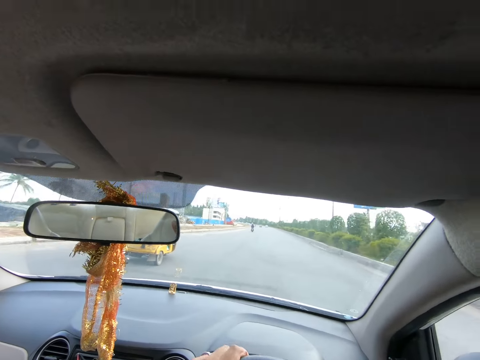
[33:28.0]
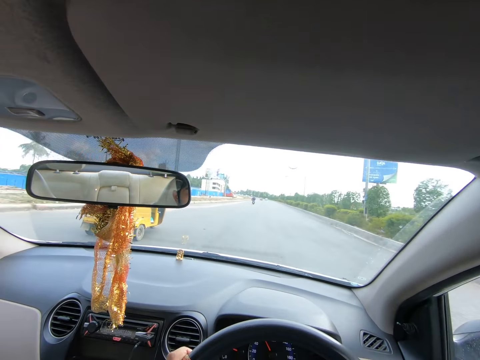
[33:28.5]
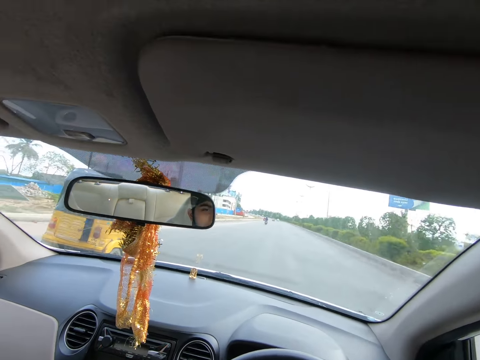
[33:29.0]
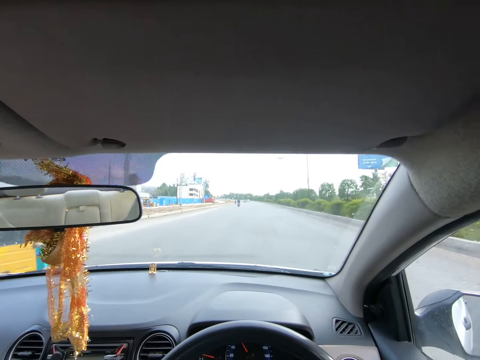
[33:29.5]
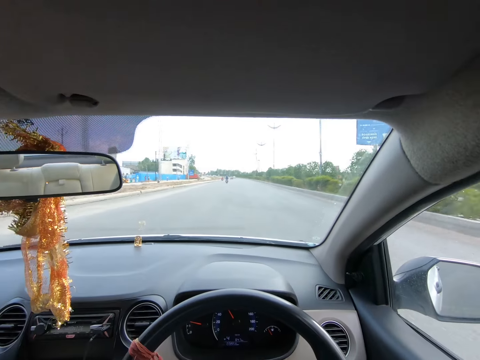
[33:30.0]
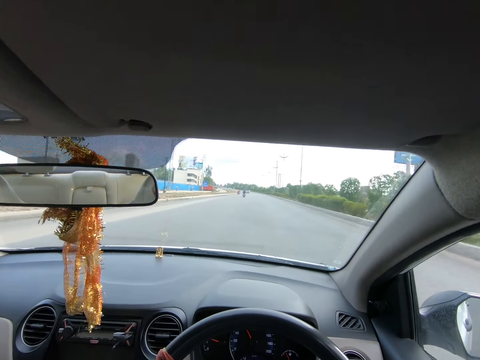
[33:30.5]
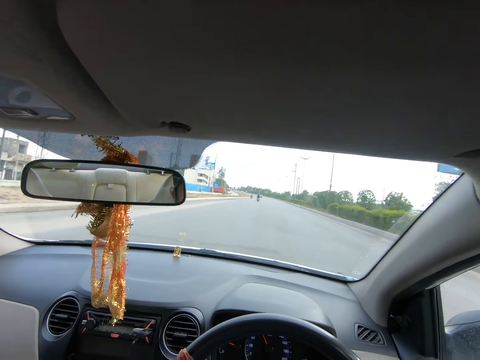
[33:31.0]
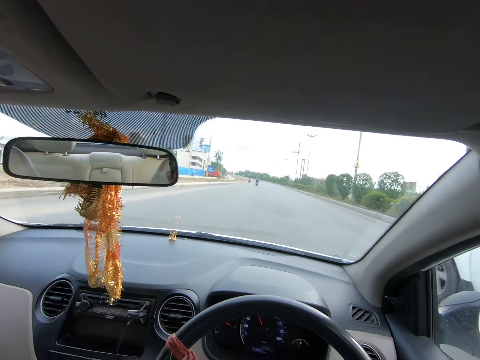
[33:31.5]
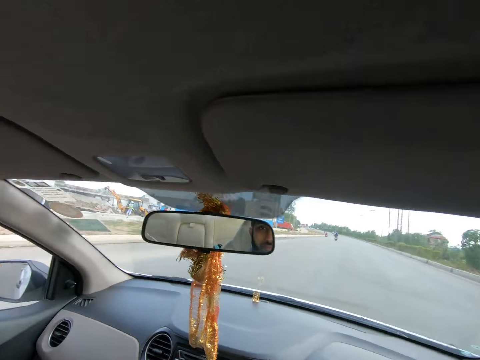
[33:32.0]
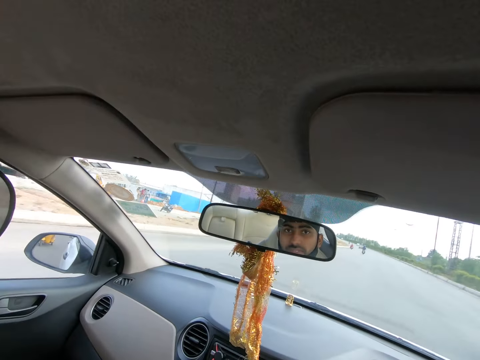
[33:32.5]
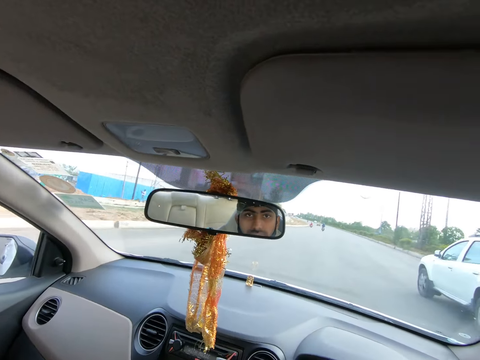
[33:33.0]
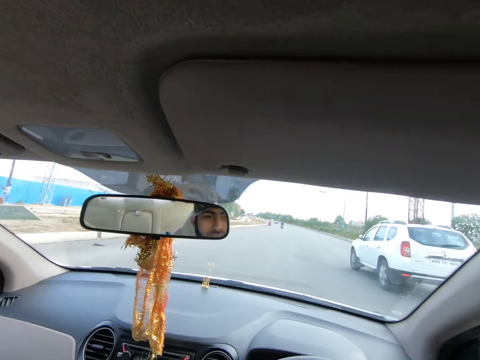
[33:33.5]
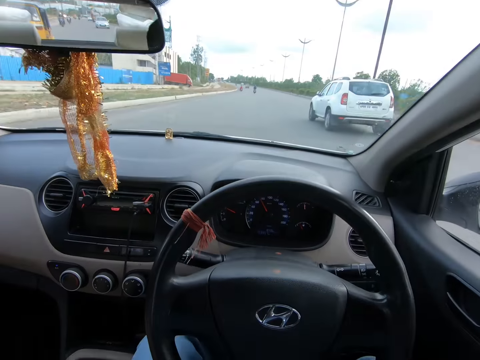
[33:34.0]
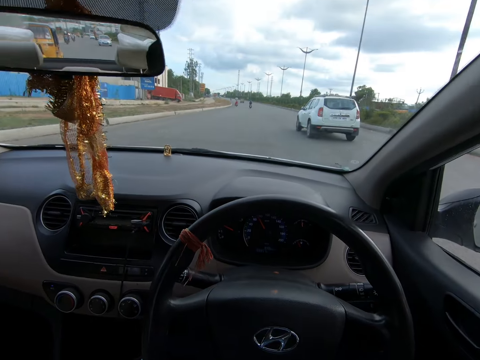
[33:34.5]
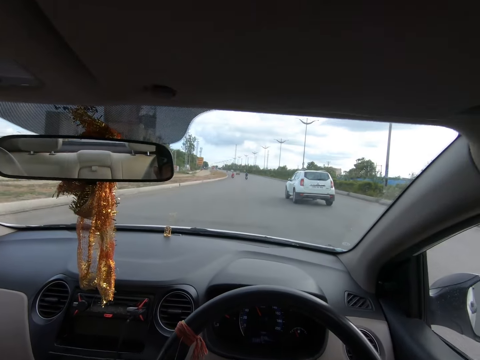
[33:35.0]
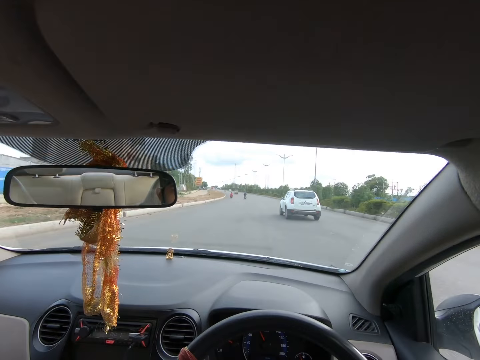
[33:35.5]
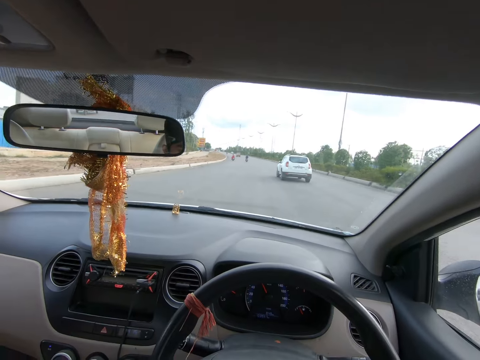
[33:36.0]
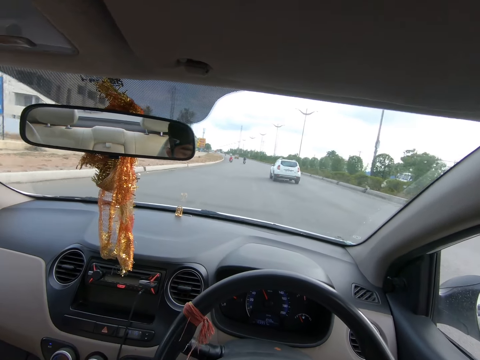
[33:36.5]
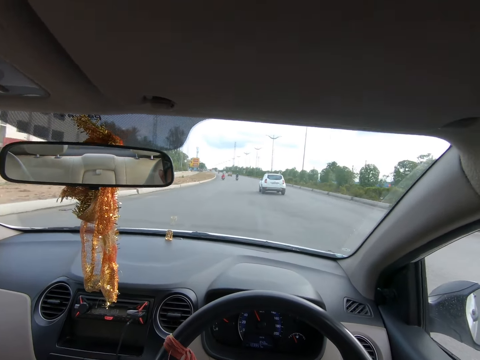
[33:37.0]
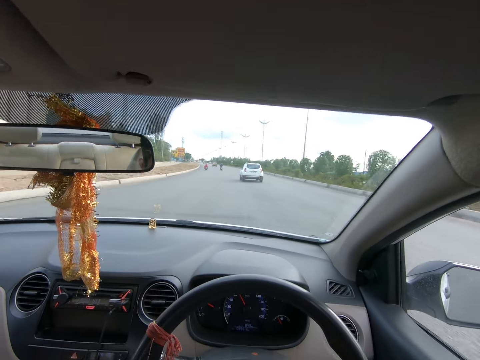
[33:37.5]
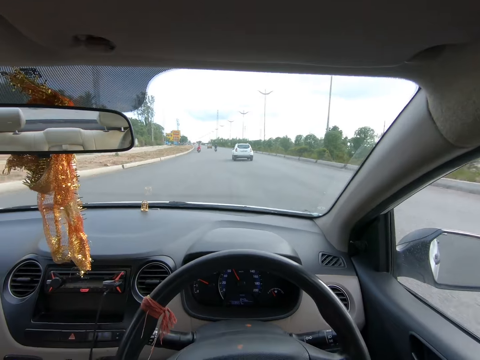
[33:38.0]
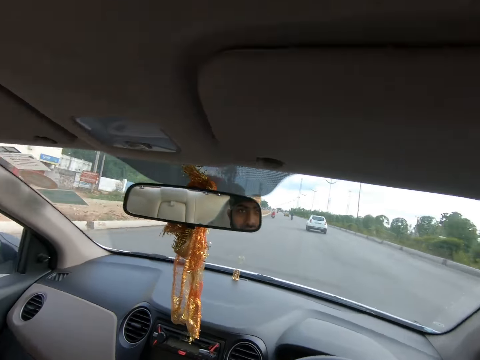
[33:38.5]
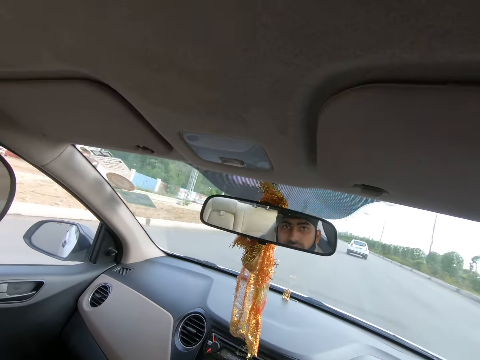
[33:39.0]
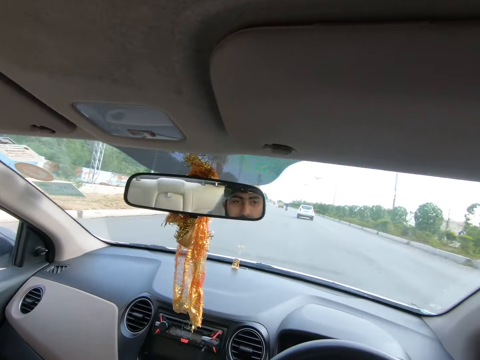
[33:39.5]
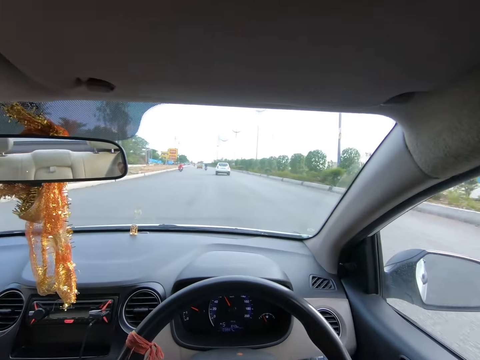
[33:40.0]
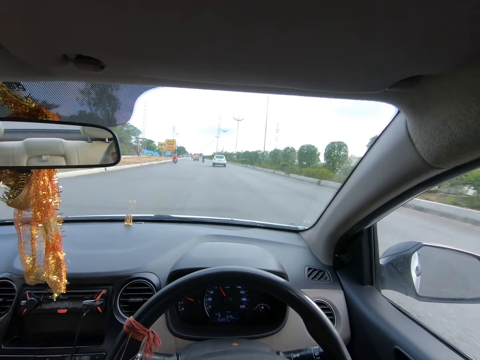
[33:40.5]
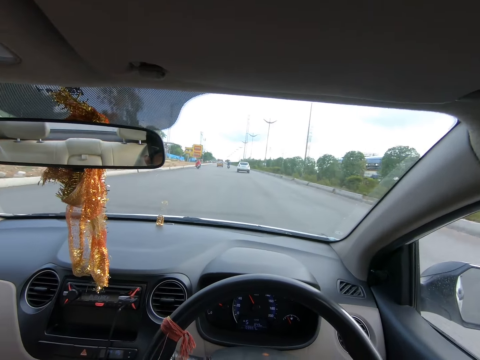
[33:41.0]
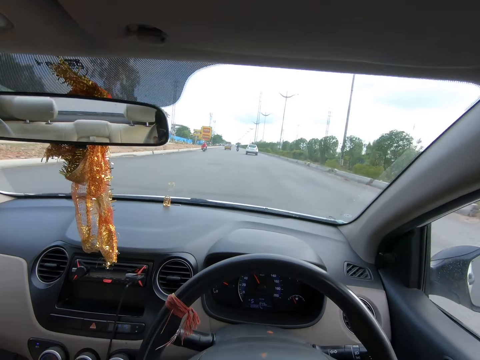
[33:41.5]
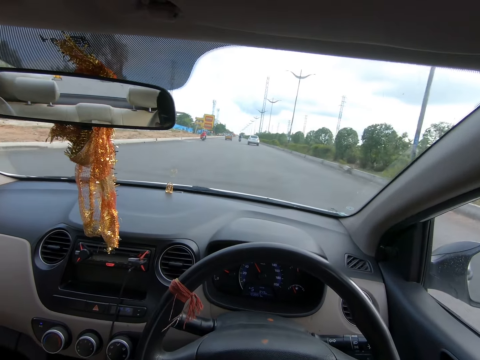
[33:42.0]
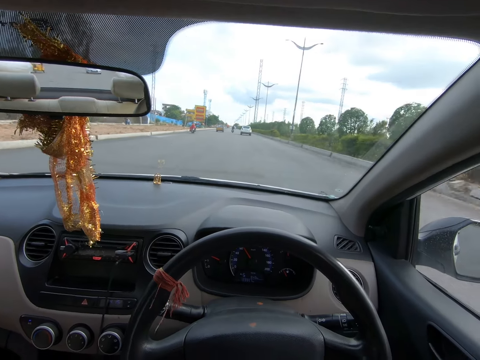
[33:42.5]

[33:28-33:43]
The camera wearer drives past a passenger tricycle. A white SUV drives past the camera wearer.

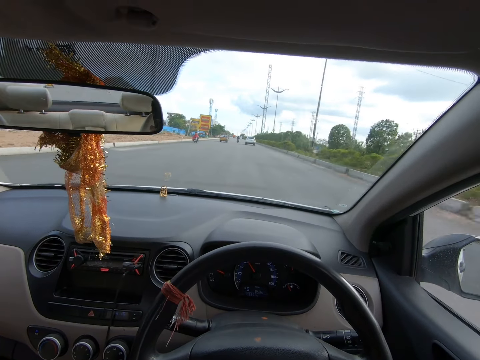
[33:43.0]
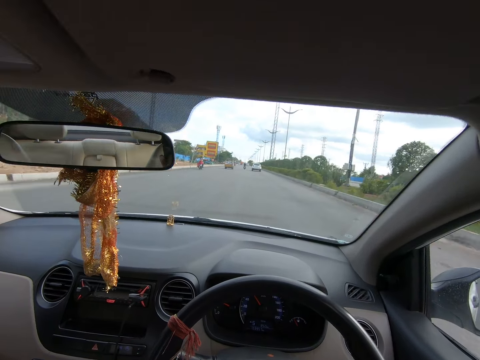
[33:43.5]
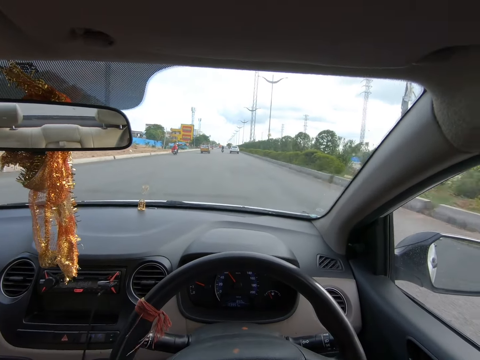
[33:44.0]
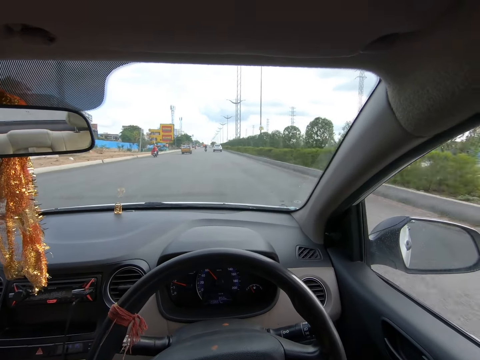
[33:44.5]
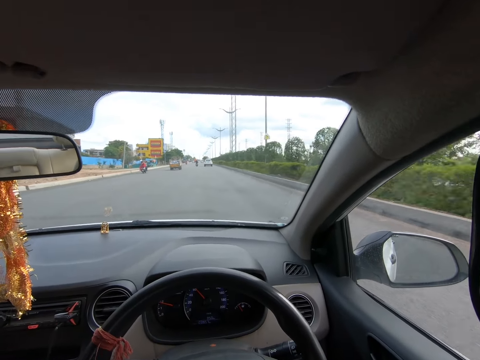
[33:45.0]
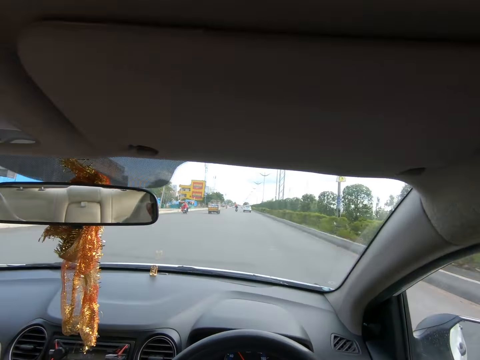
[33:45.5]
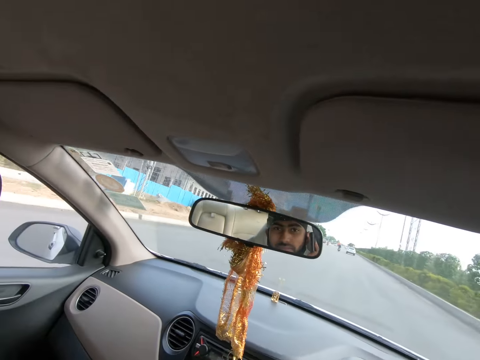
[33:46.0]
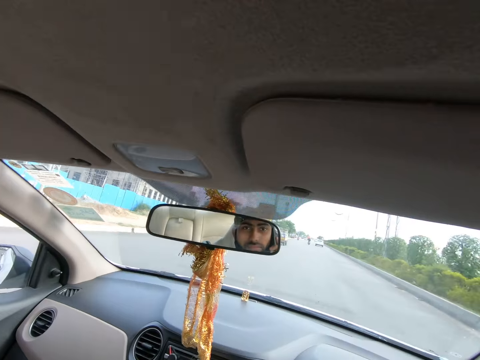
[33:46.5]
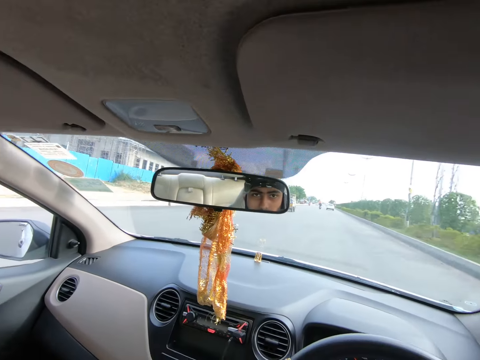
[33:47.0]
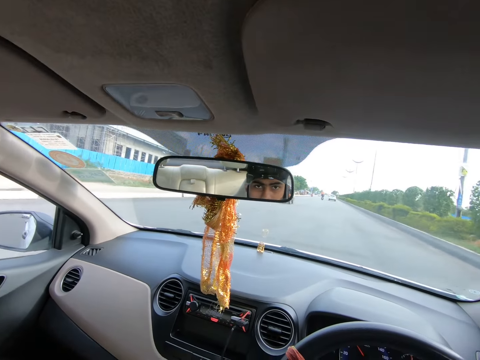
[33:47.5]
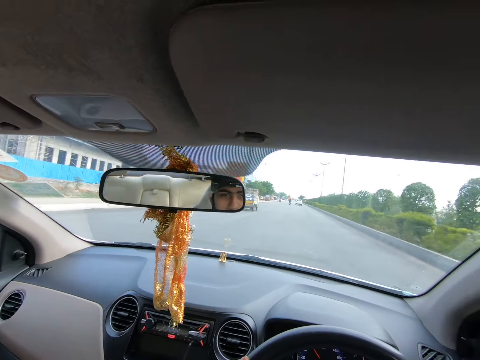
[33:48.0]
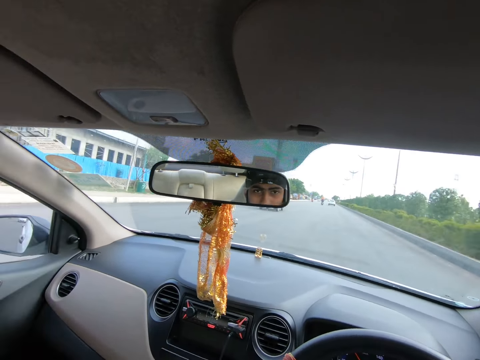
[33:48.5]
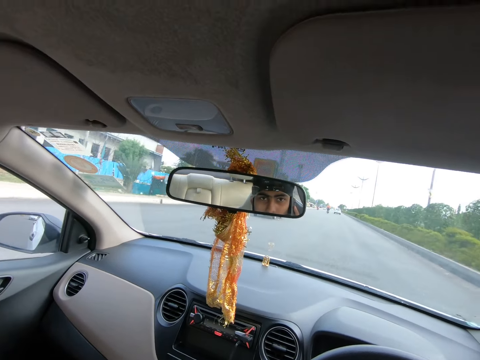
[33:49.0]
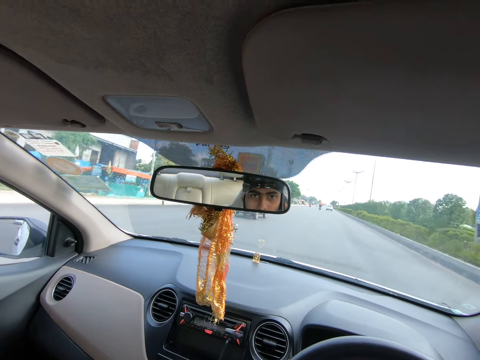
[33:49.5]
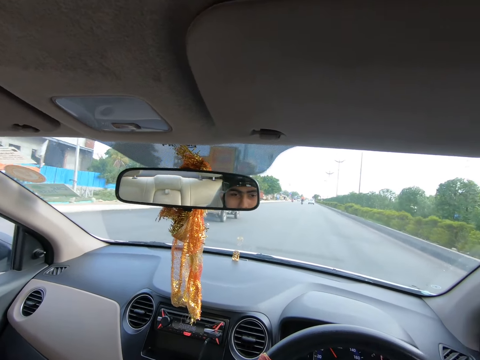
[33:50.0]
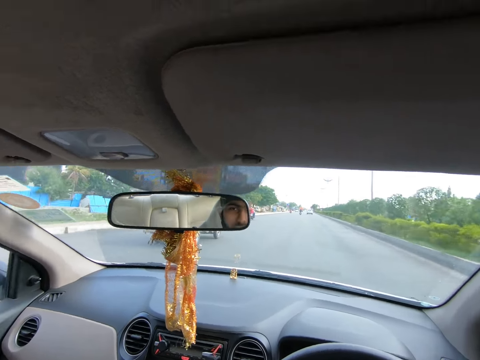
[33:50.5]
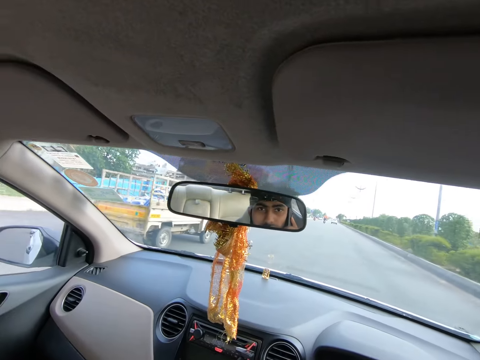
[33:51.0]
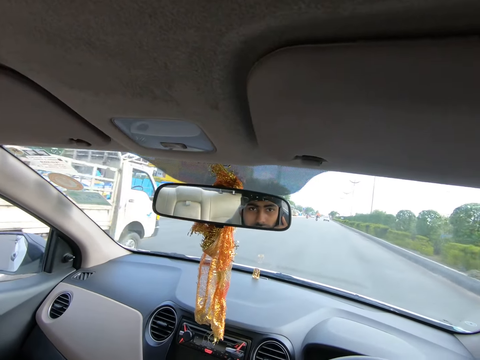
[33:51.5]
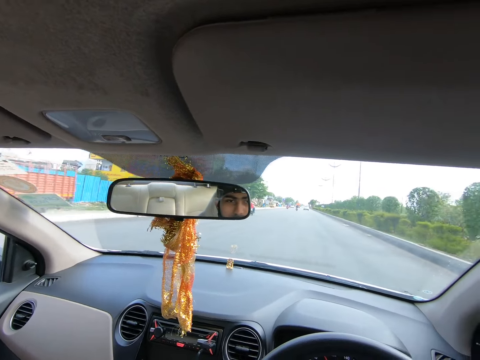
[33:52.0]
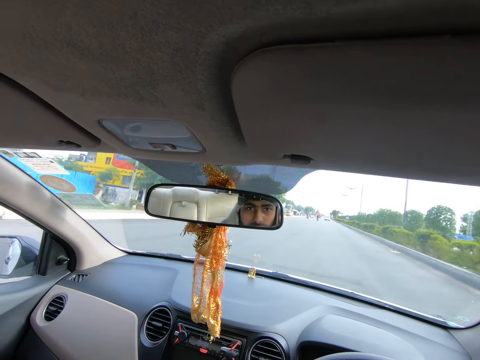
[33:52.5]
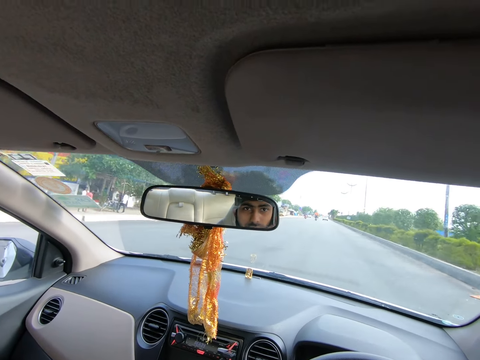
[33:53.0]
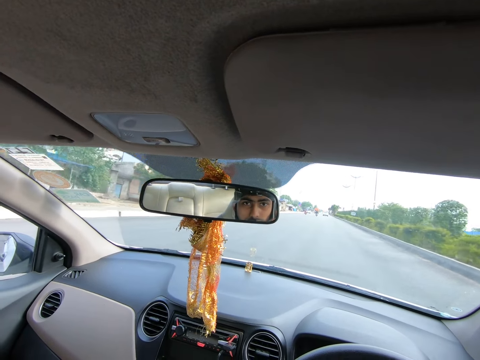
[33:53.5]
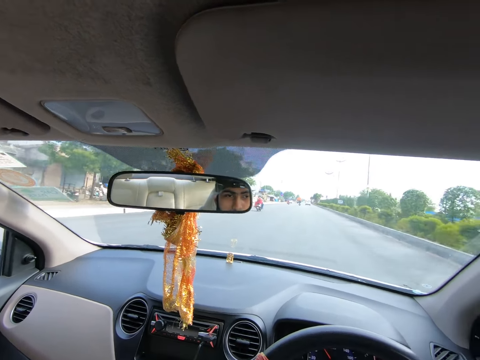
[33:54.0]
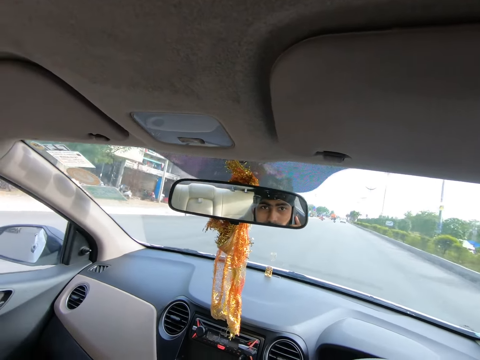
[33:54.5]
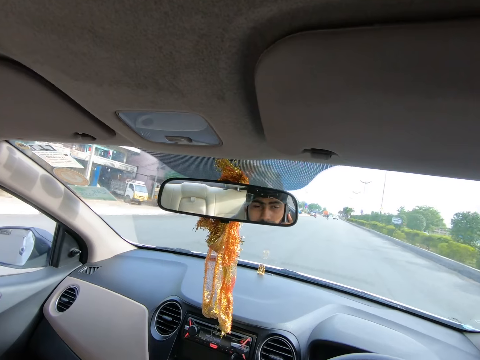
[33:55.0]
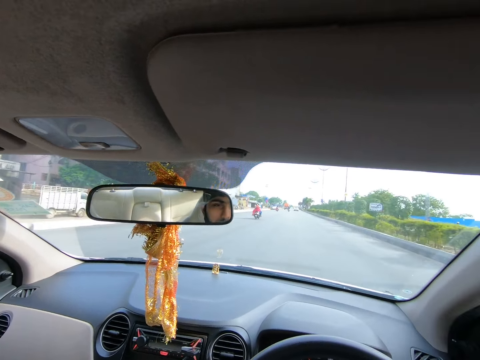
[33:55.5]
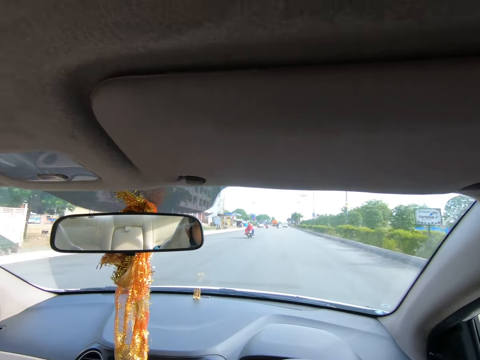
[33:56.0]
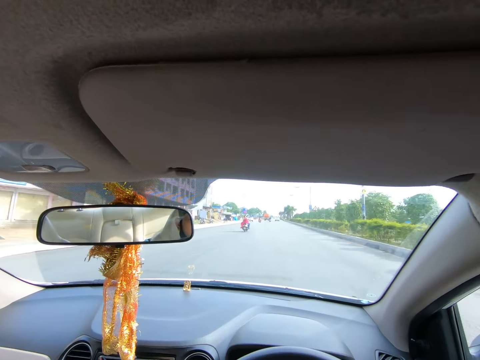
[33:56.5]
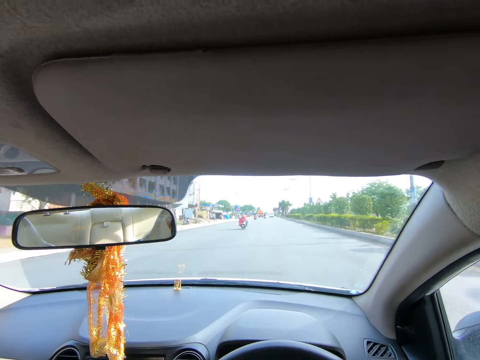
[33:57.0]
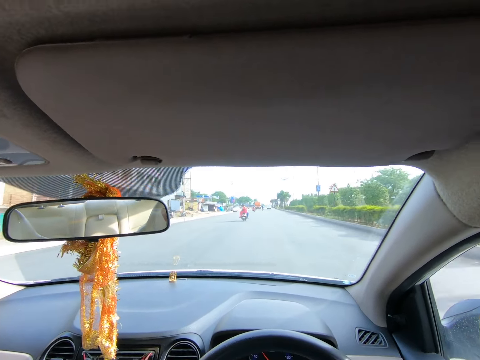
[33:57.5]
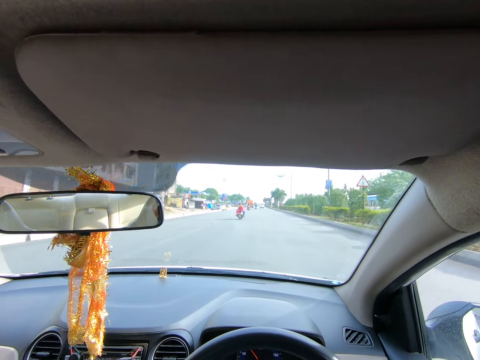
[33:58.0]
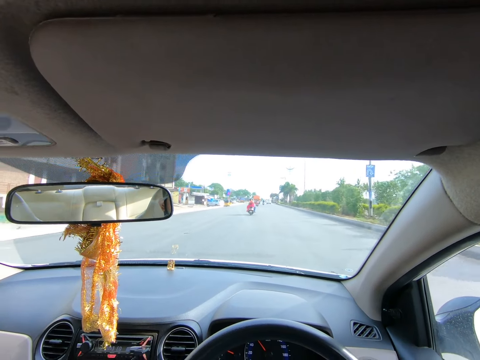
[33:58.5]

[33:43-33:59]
The camera wearer drives past a white pickup truck.
